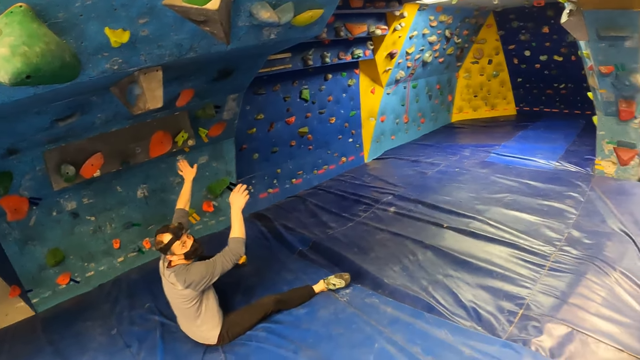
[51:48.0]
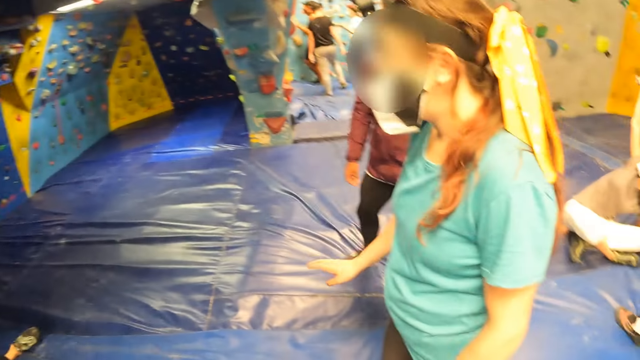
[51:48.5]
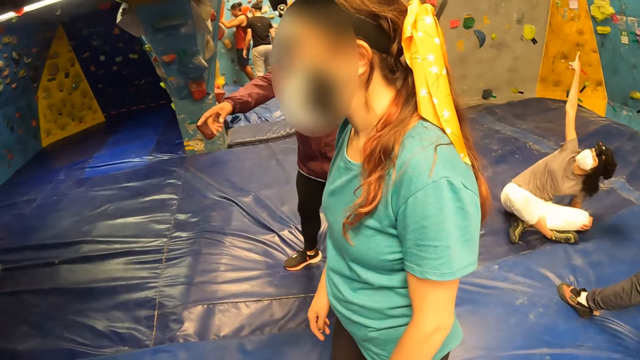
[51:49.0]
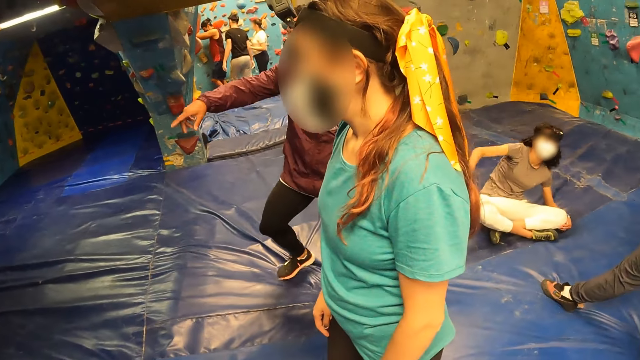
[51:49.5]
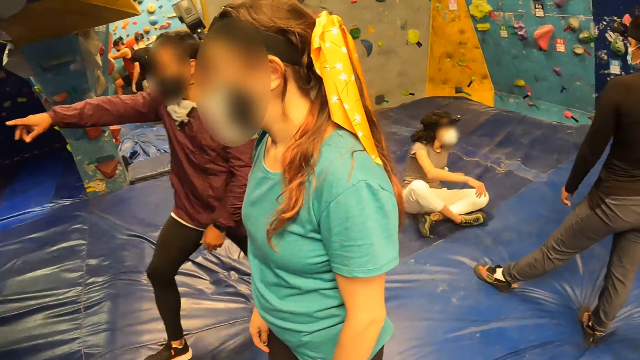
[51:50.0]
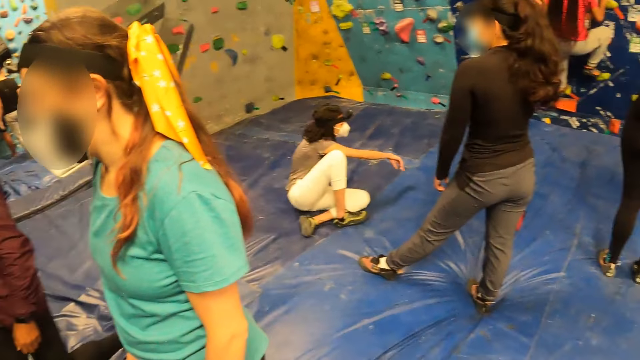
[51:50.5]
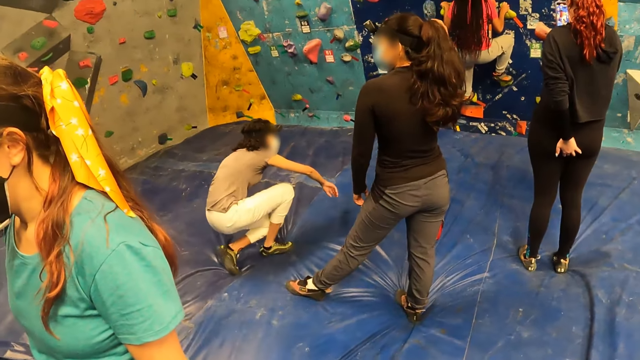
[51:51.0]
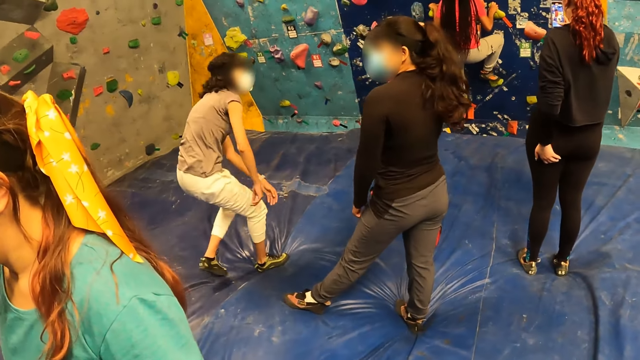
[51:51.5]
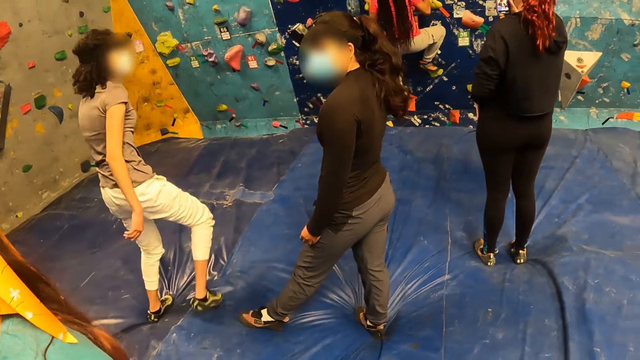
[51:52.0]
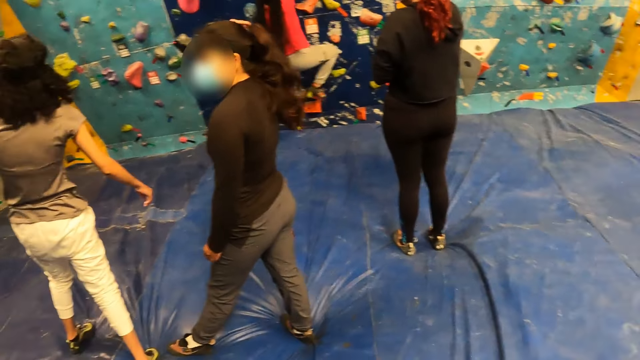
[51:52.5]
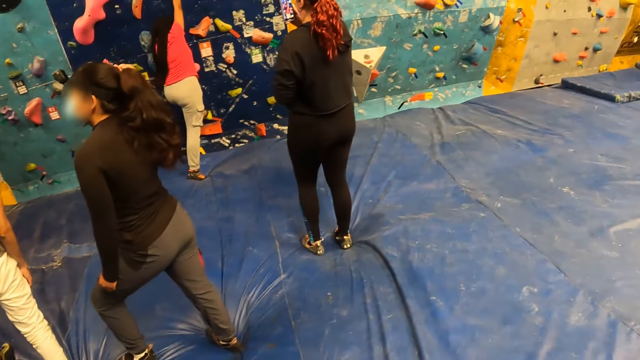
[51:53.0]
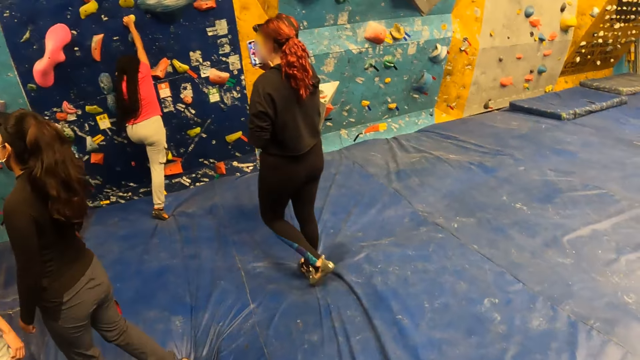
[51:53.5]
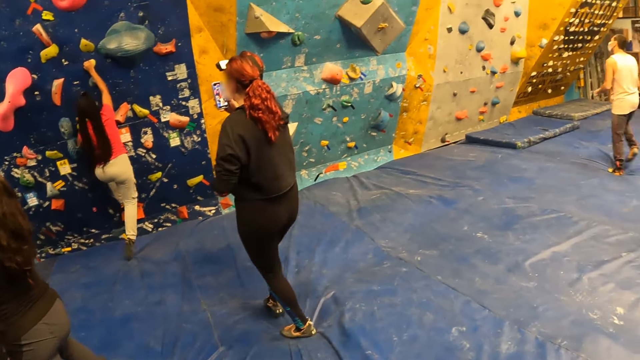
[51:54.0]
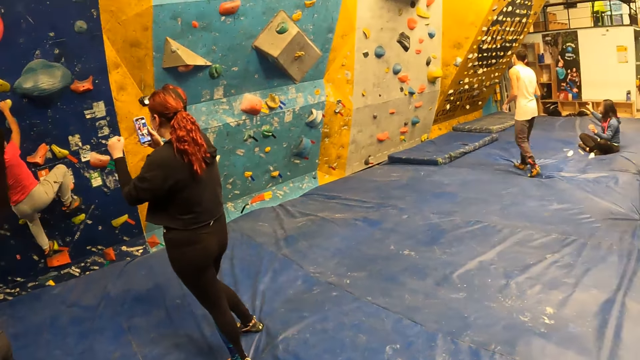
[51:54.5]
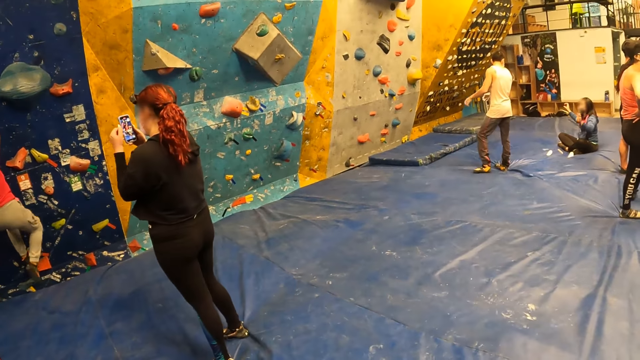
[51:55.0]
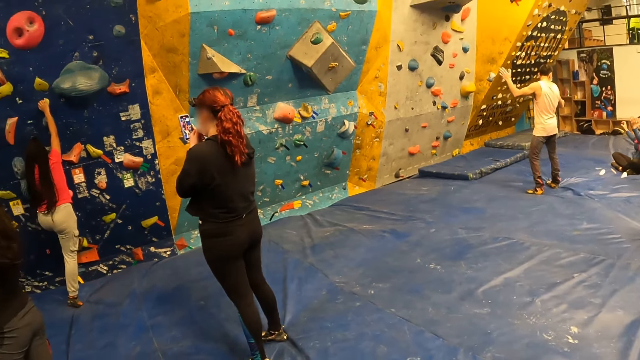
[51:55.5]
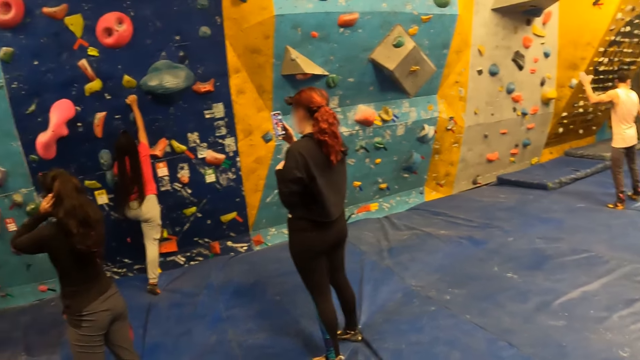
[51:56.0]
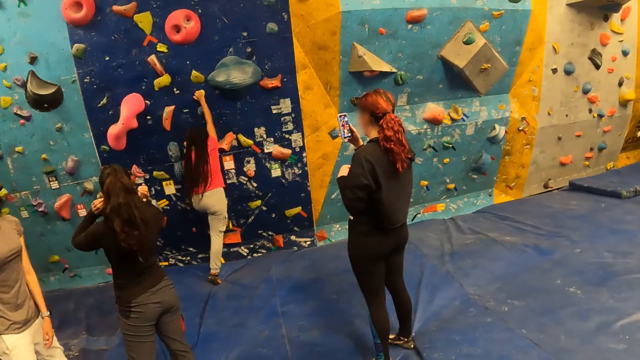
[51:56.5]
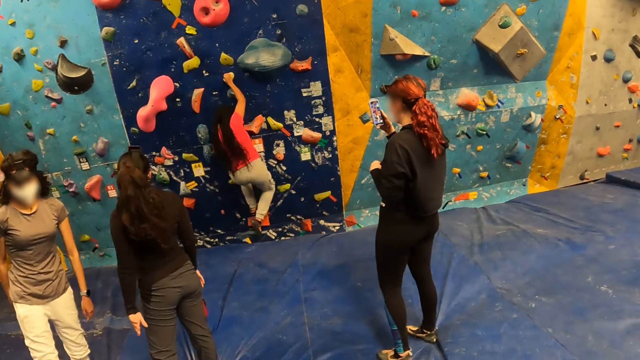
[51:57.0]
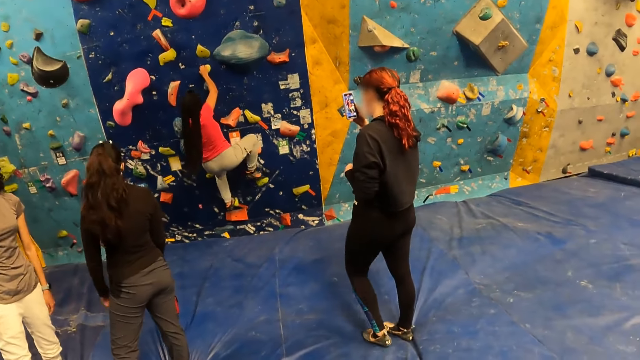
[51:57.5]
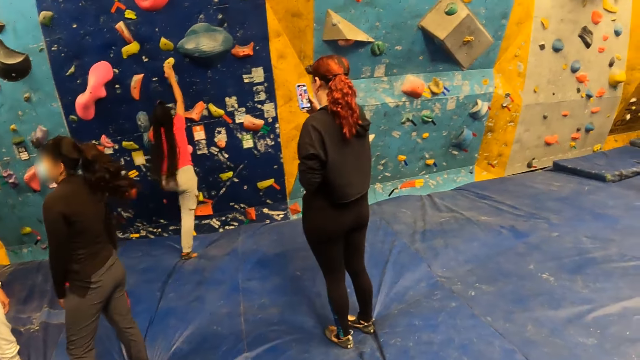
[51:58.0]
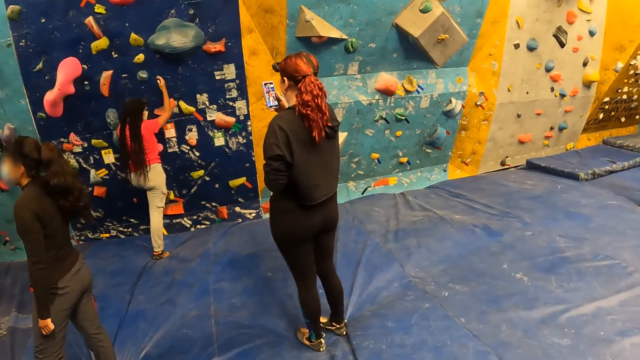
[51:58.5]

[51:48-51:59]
A woman gestures with her right hand. An instructor gestures with his right hand. Another woman points a finger. The instructor walks towards a climbing wall. Another woman climbs the climbing wall with both hands. Another woman takes a video with a phone in her right hand. The second woman stands up. Another woman climbs a wall. Another woman holds a phone. A man moves a hand. Another woman moves hands. Another woman holds a camera with hands.

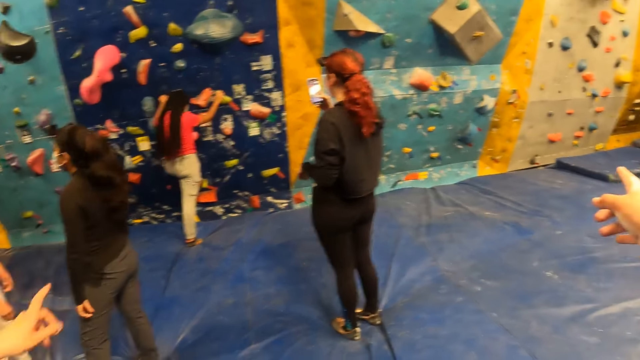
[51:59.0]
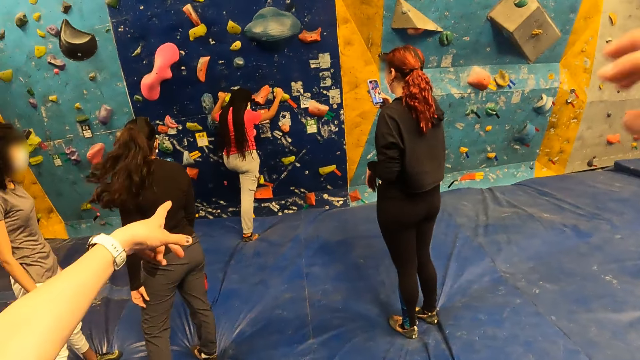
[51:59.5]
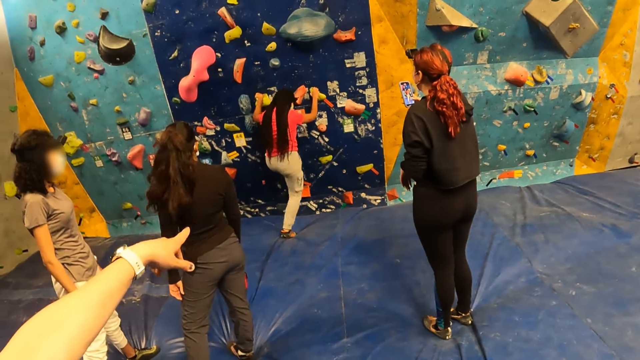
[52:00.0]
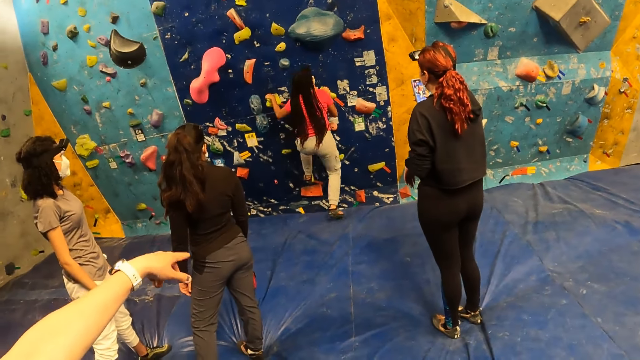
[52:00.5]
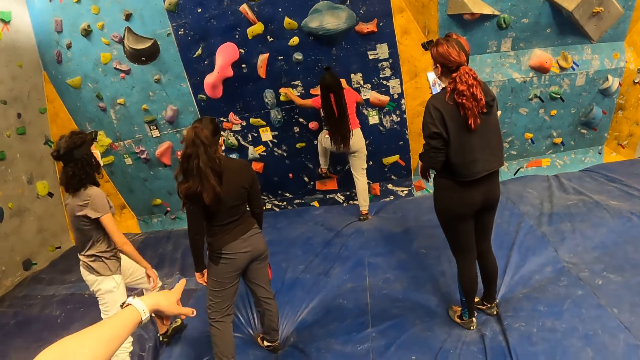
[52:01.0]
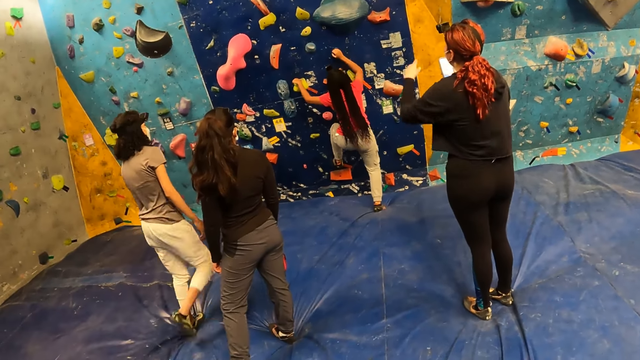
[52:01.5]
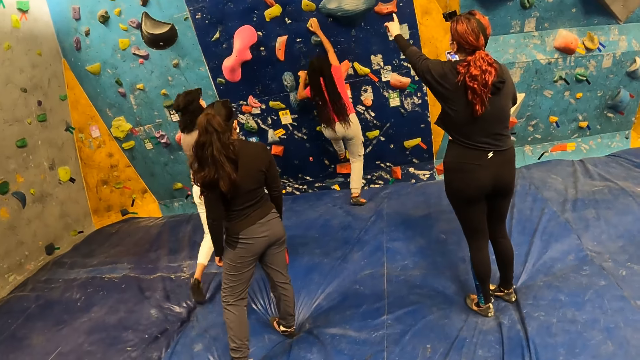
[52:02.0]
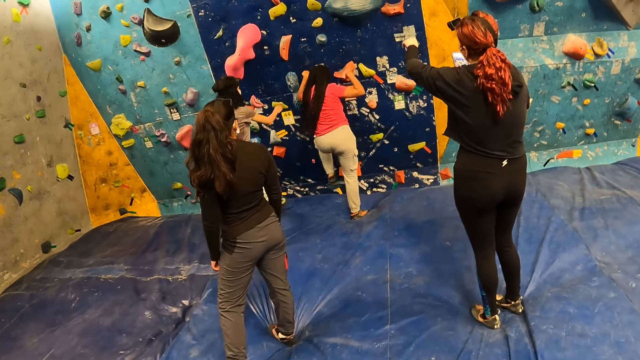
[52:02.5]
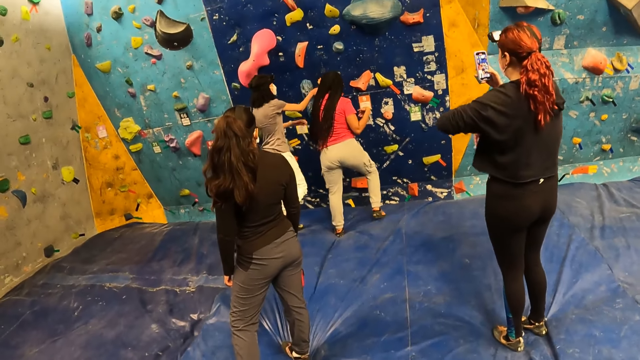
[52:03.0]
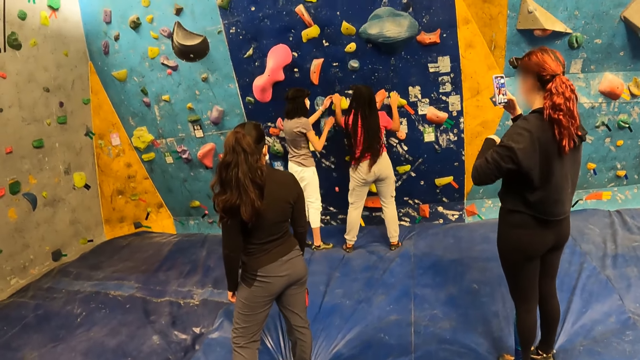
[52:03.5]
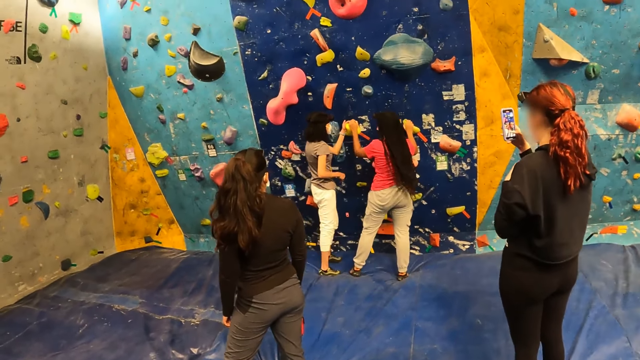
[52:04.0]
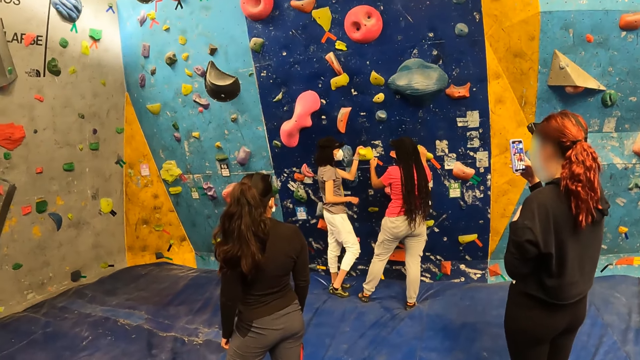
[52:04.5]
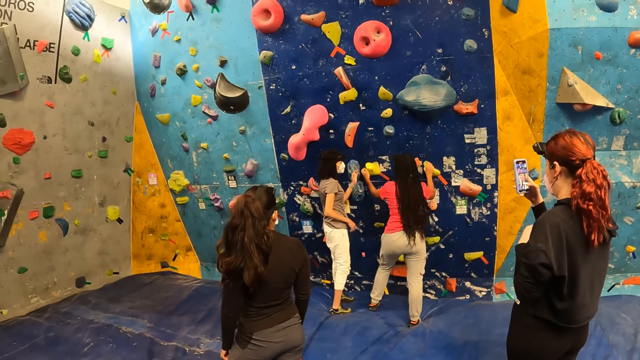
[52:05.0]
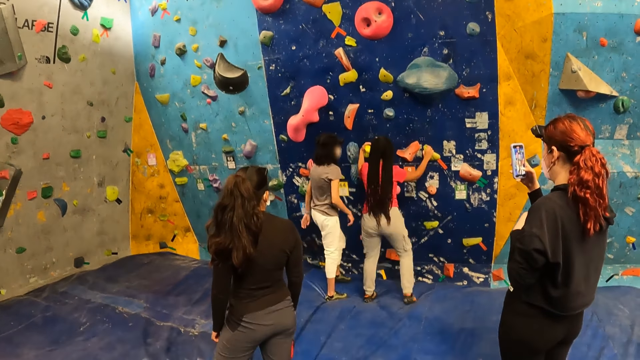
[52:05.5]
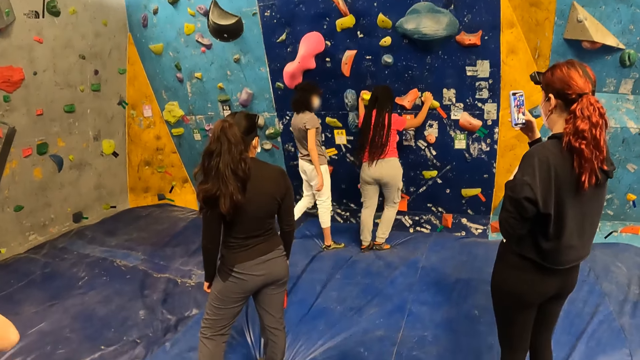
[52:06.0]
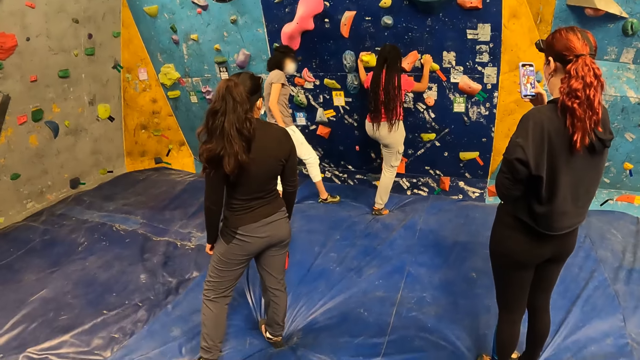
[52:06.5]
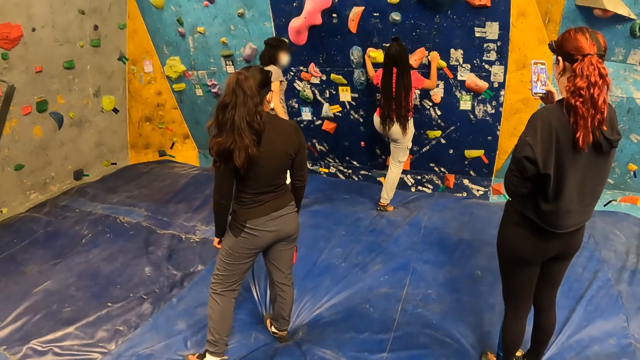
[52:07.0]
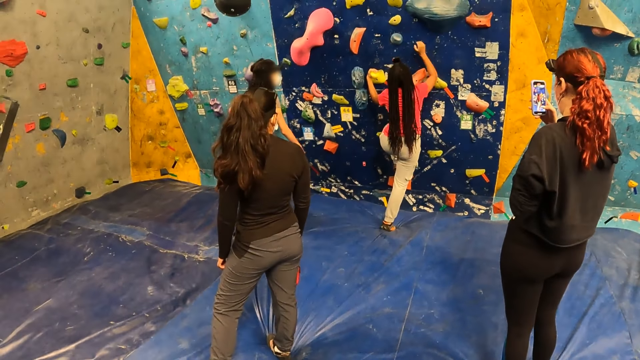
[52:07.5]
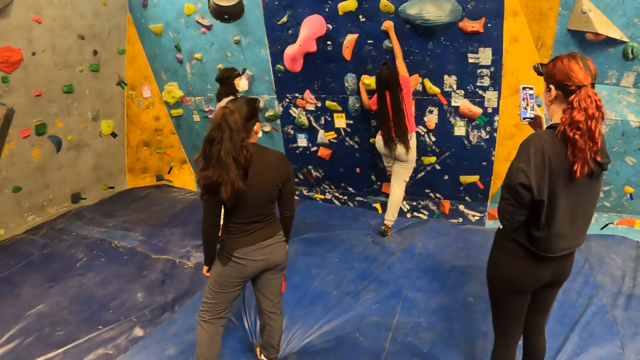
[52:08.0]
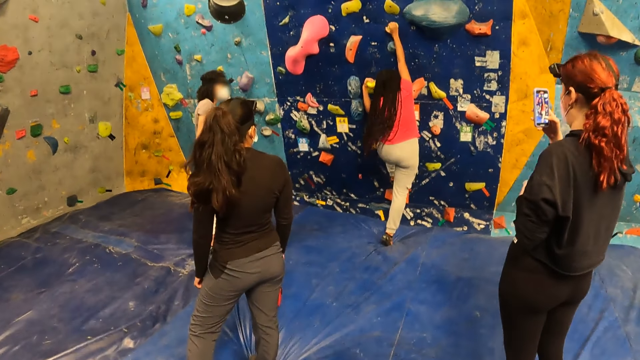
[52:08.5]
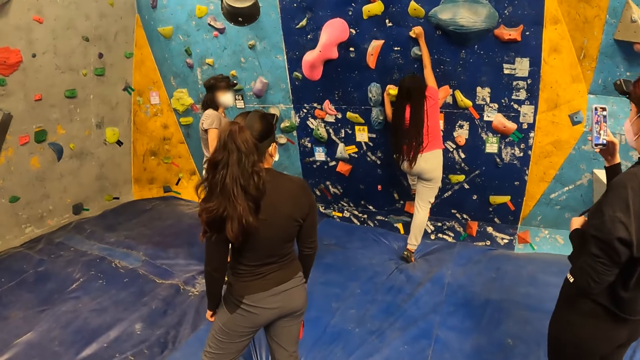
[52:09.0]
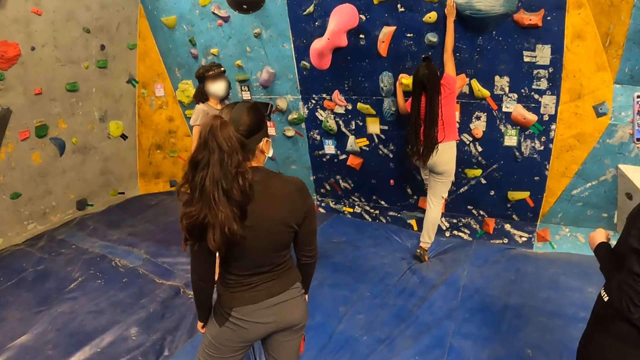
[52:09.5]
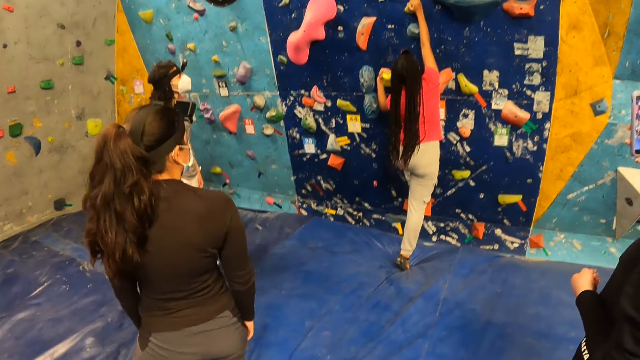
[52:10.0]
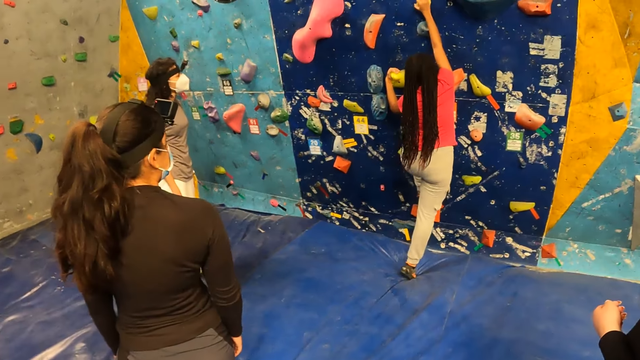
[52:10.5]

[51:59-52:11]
A person points a finger. A woman points a finger. Another woman climbs a wall. Another woman walks towards a climbing wall. Another woman demonstrates to the second woman and touches the second woman's hand. The third woman holds a wall hold with a hand. The second woman climbs the climbing wall with both hands.
